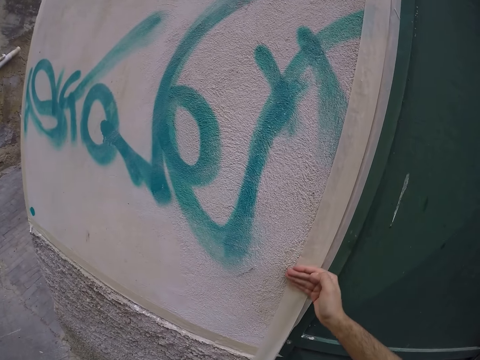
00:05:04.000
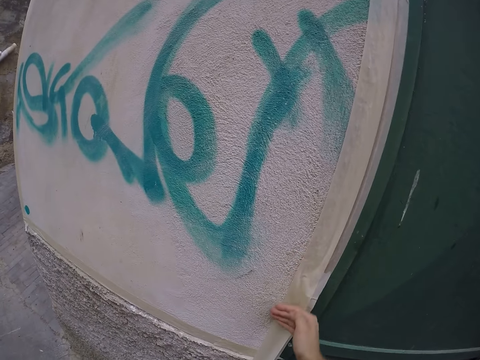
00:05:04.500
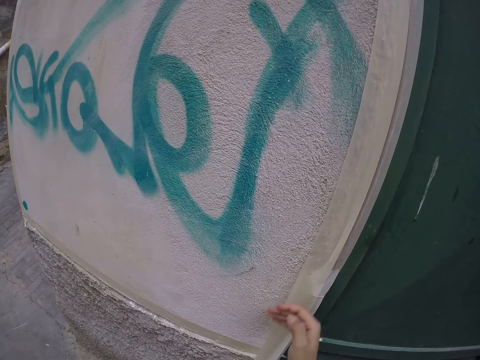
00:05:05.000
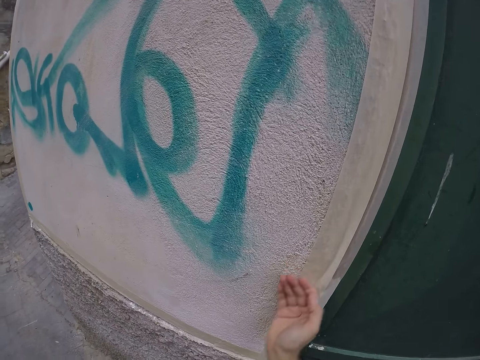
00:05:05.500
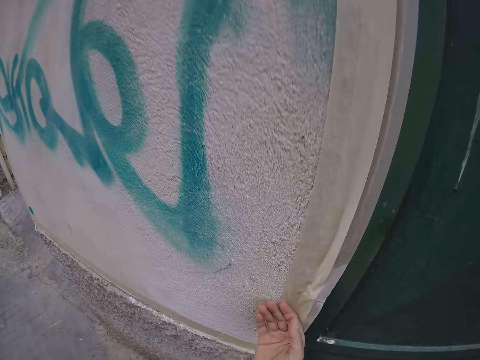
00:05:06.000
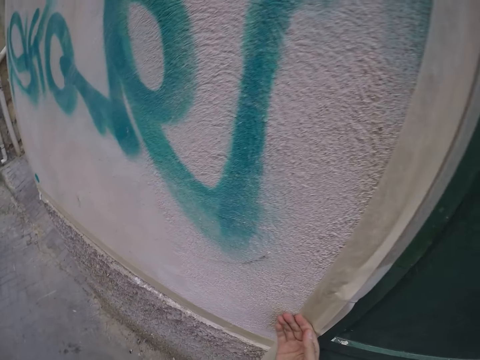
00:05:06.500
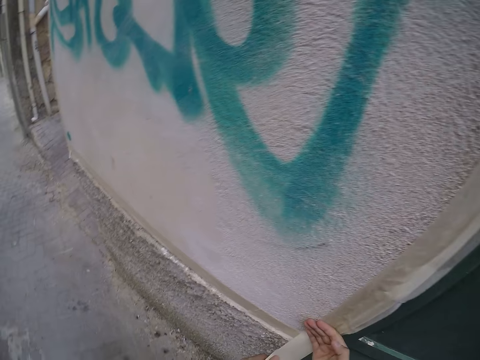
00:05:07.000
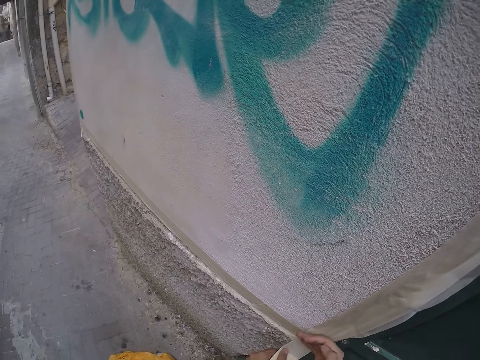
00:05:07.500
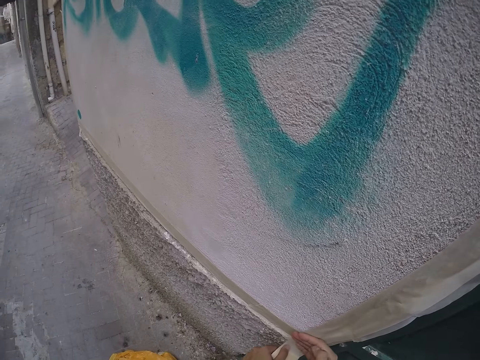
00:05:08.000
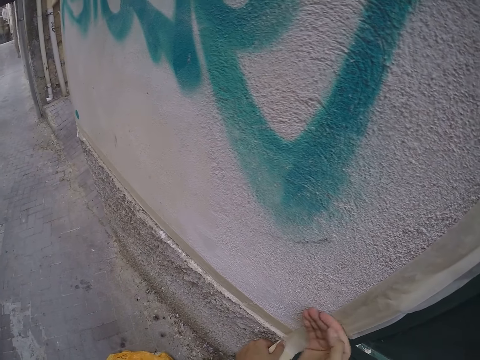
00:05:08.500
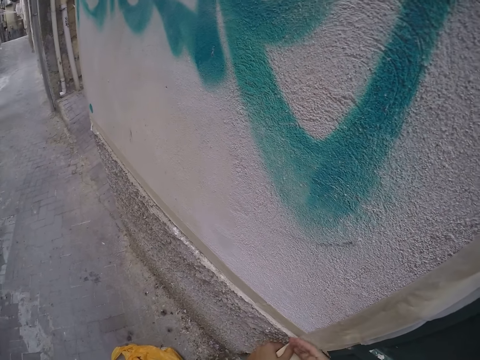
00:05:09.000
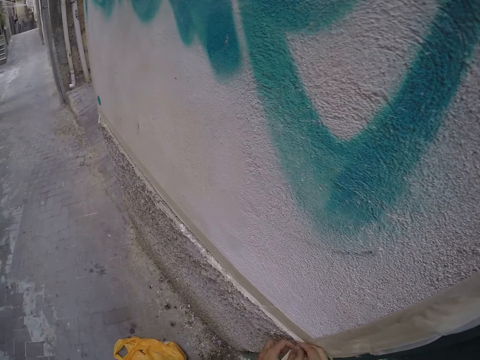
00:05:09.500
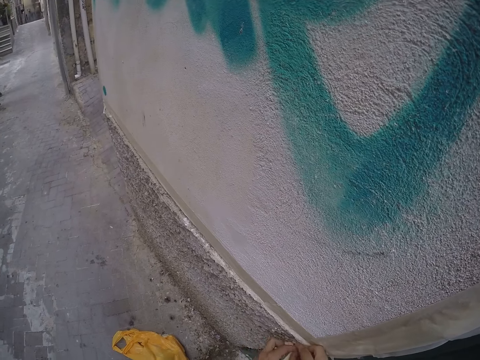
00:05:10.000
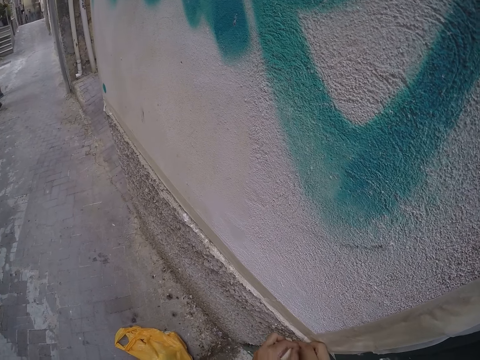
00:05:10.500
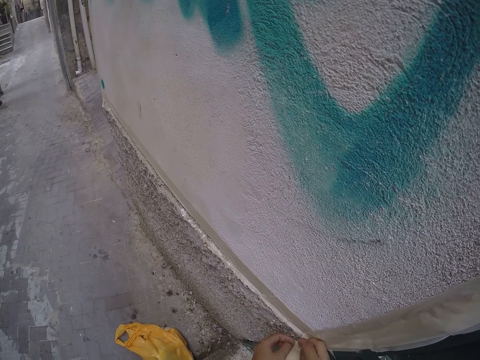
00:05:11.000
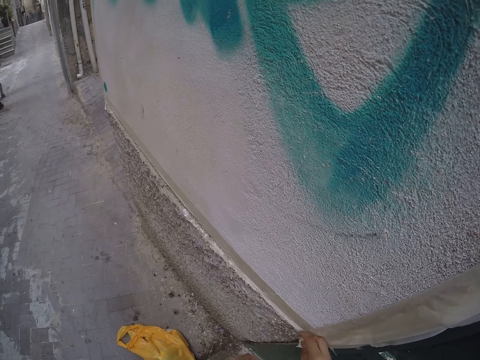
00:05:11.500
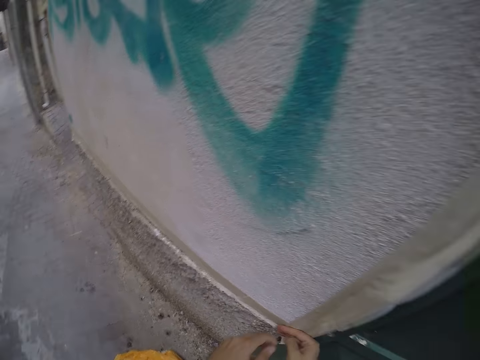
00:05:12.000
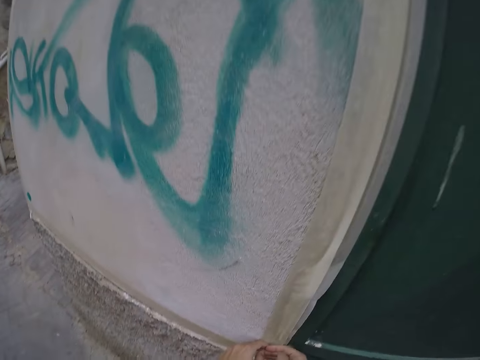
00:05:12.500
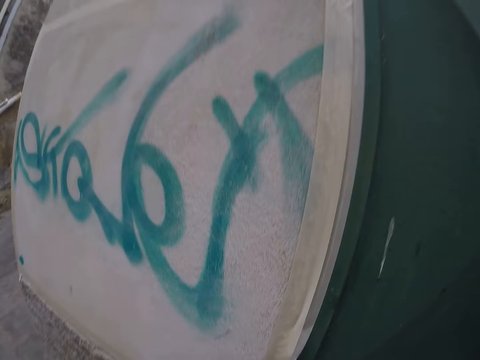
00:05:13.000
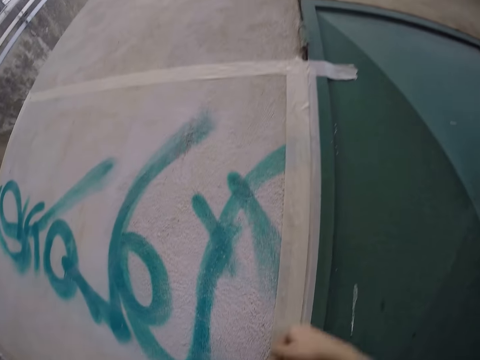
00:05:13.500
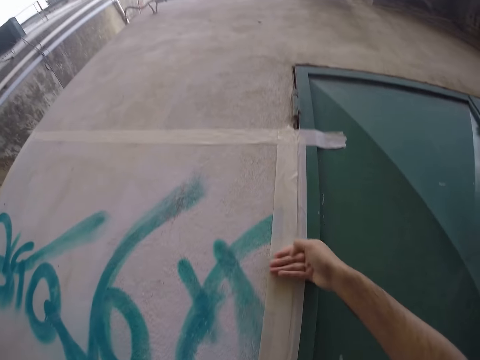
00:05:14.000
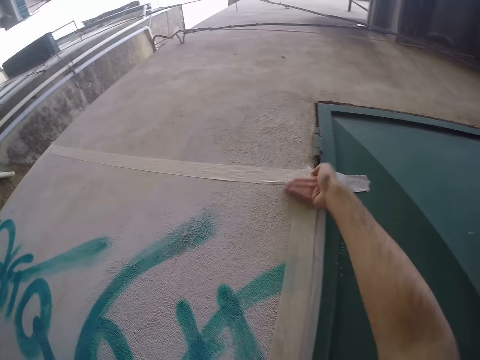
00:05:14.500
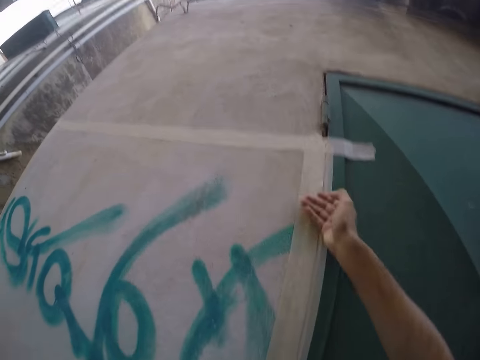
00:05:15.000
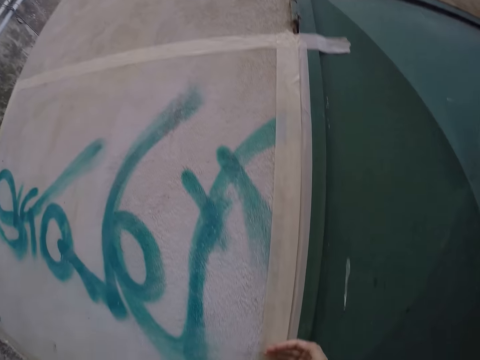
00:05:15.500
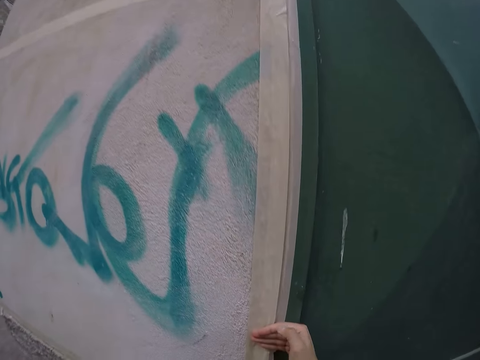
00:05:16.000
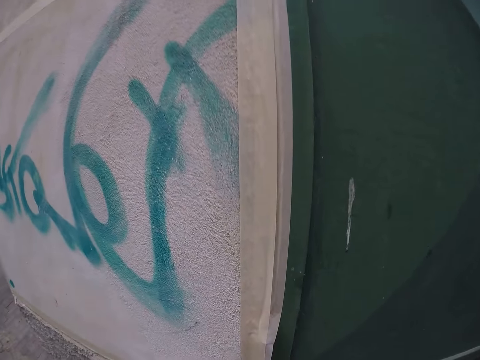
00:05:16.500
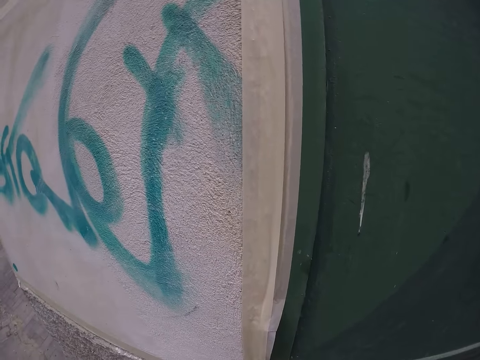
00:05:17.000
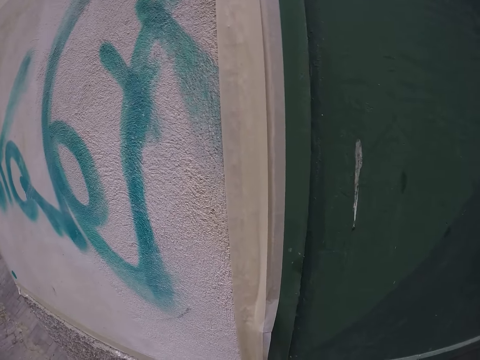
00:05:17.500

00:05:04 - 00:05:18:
The camera wearer tears off the paper tape from the wall area with her hands. She cuts the edge of the masking tape. She holds down the paper tape with her right hand. She sticks the masking tape on the wall.

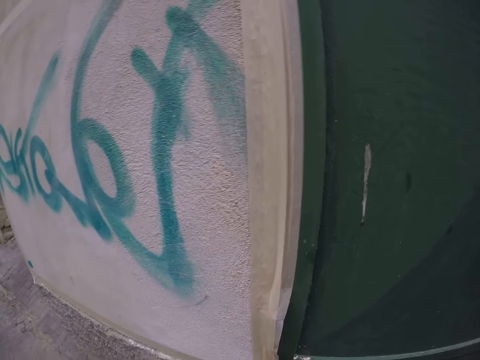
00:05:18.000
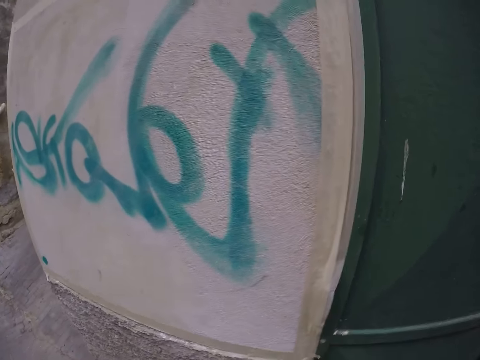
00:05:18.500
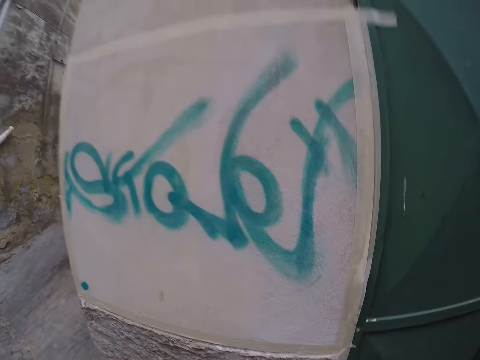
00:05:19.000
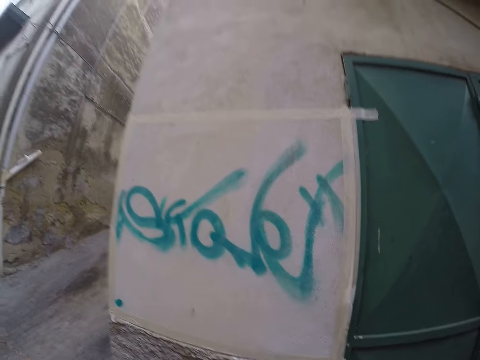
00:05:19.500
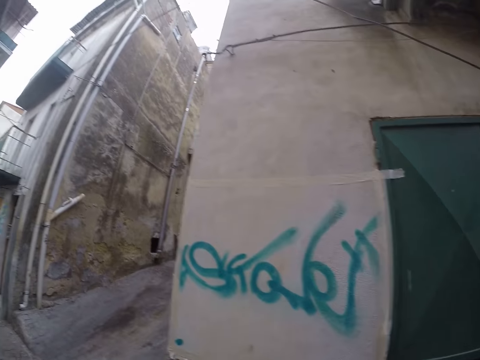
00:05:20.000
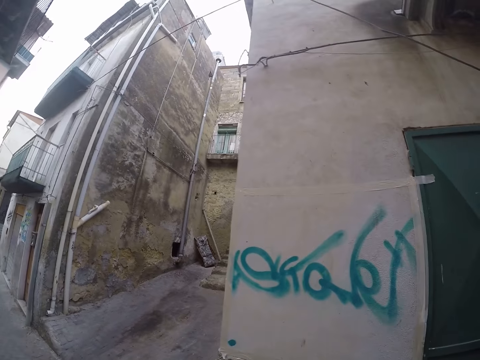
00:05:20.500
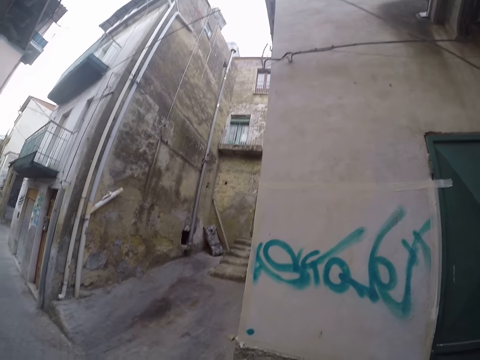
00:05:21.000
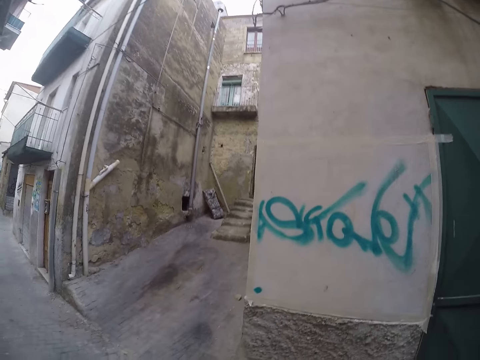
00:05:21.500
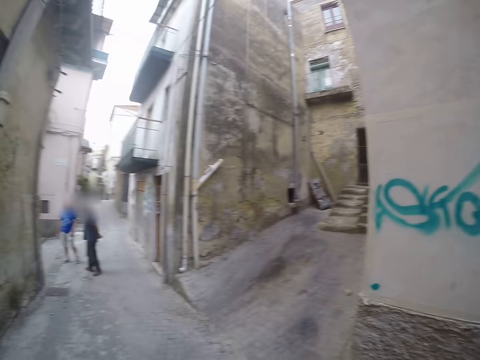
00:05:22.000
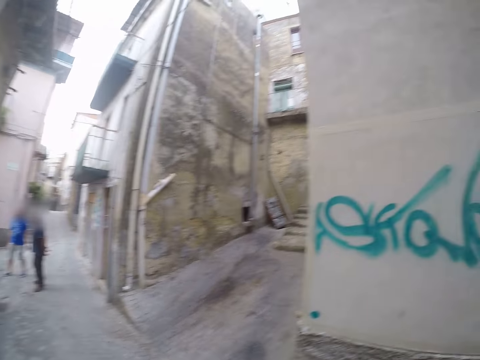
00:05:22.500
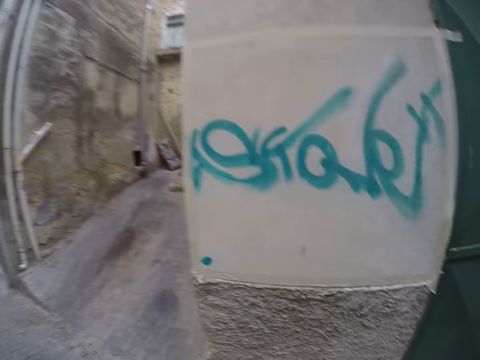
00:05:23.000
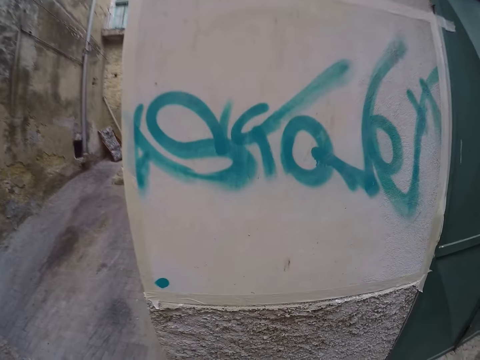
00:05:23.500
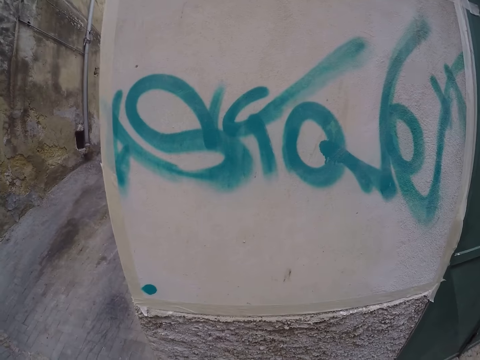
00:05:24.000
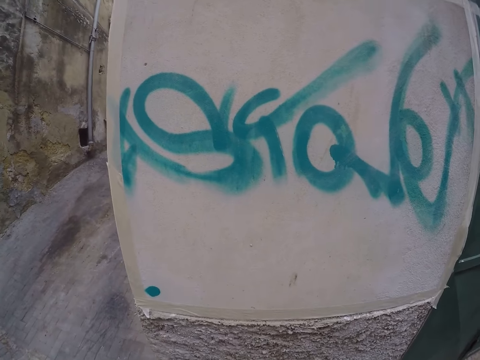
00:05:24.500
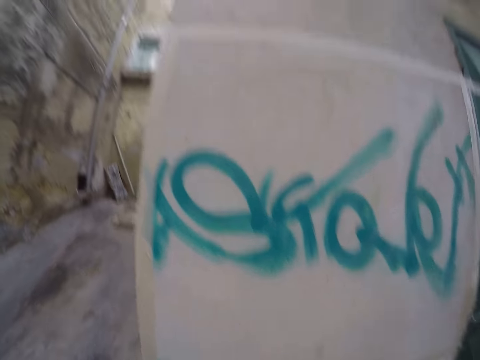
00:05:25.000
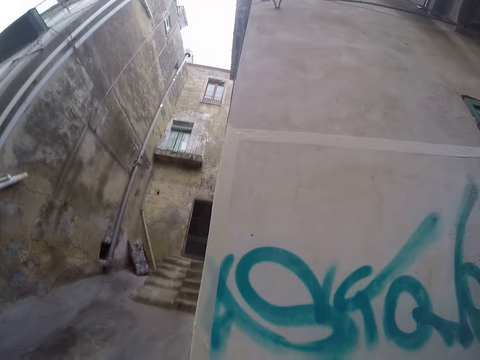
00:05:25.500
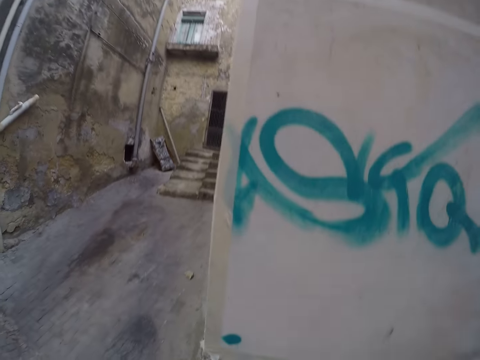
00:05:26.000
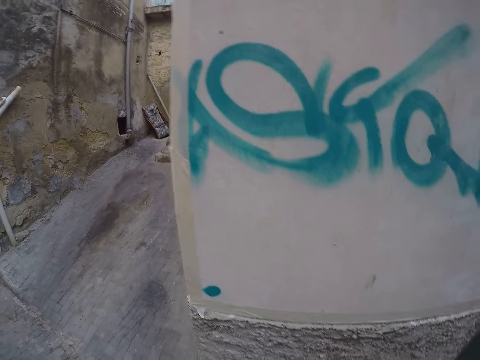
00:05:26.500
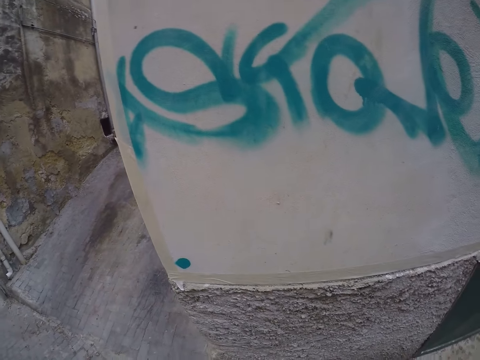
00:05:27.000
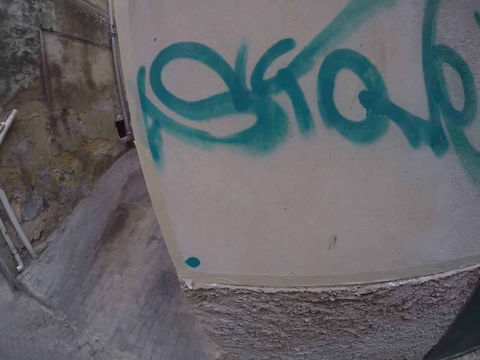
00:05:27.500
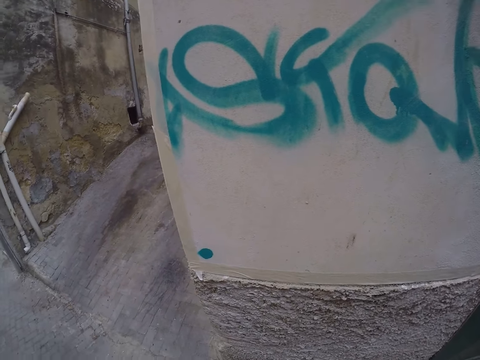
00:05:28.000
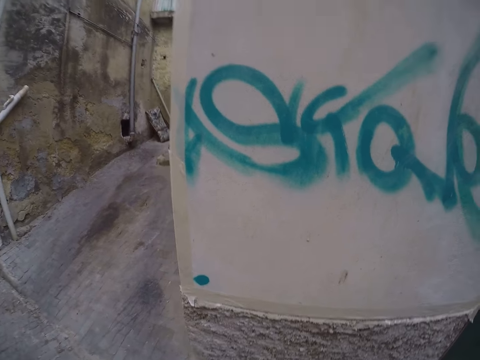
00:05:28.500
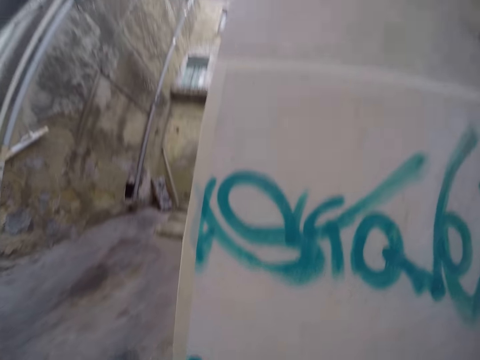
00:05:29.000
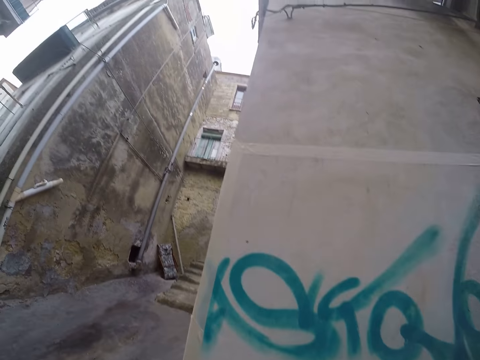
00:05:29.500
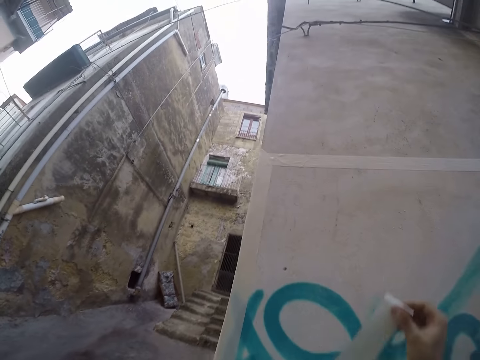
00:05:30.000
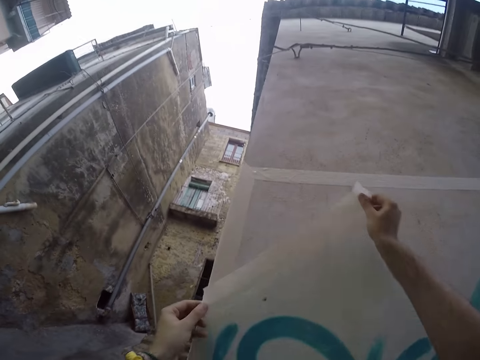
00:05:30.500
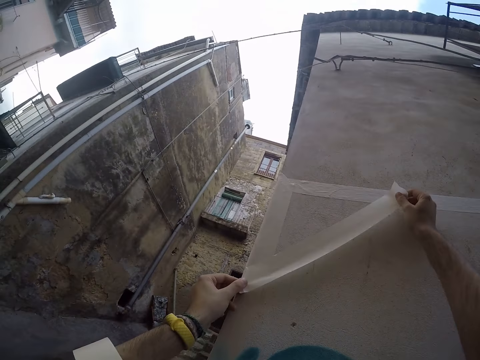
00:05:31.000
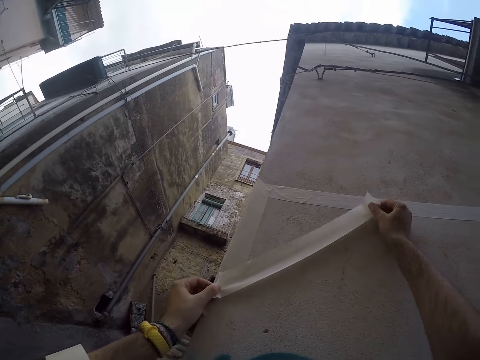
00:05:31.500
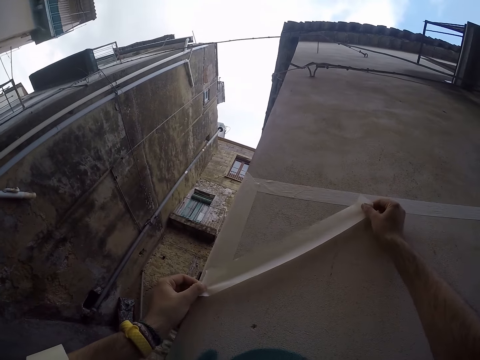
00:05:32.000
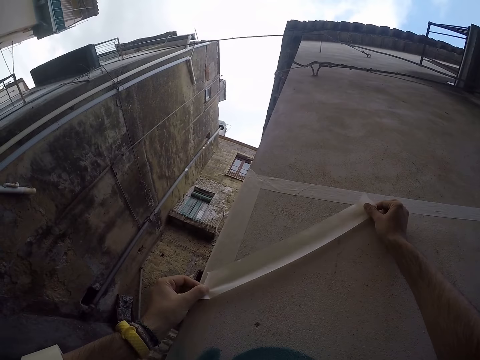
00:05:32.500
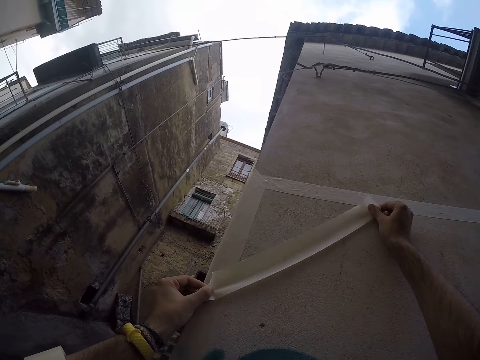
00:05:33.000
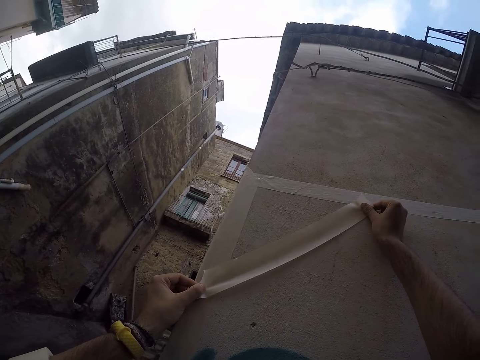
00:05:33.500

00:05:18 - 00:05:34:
The camera wearer moves a bit. She places a paper tape on the wall with her hands.
